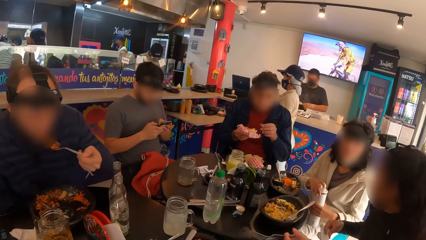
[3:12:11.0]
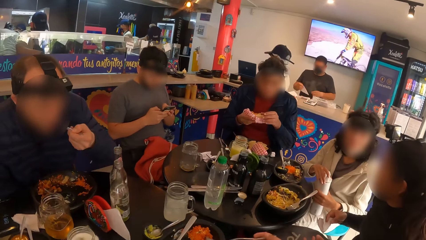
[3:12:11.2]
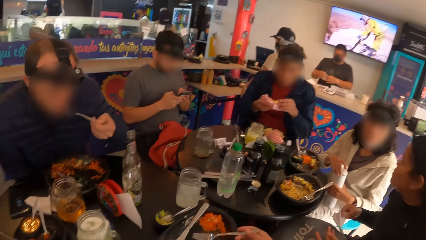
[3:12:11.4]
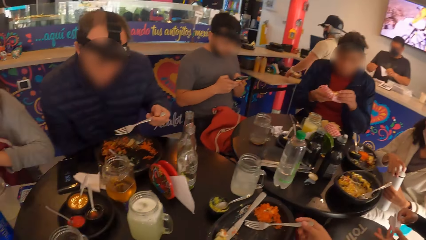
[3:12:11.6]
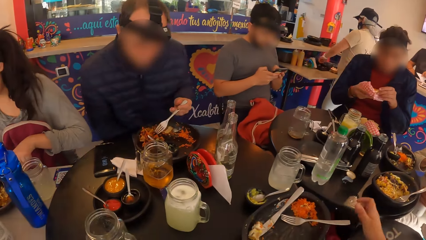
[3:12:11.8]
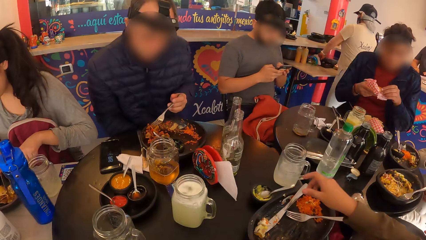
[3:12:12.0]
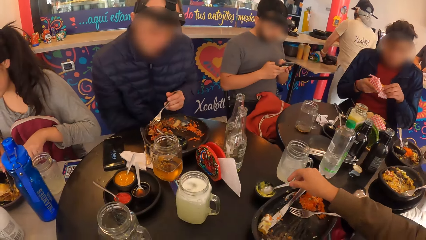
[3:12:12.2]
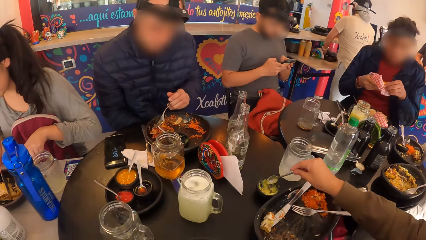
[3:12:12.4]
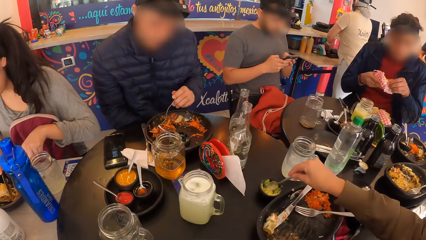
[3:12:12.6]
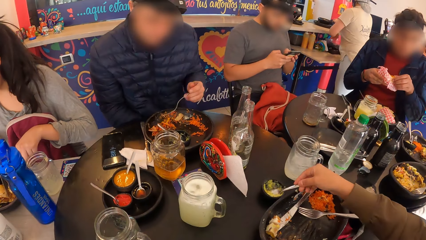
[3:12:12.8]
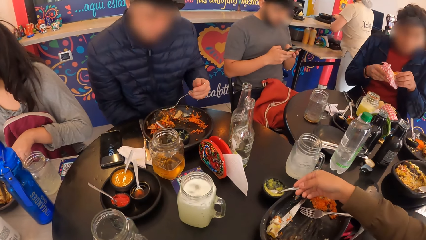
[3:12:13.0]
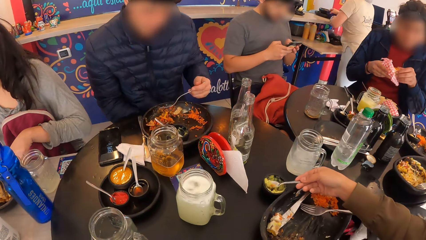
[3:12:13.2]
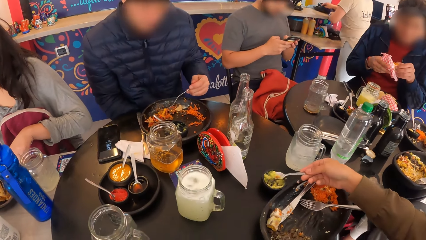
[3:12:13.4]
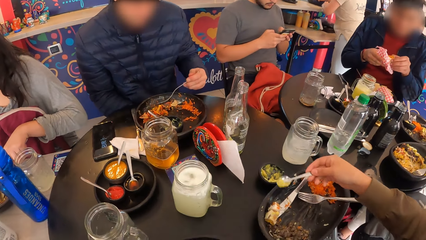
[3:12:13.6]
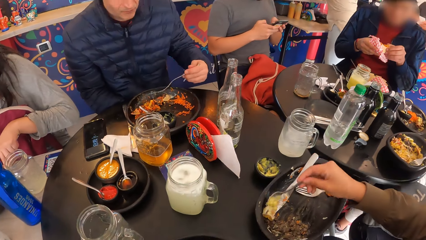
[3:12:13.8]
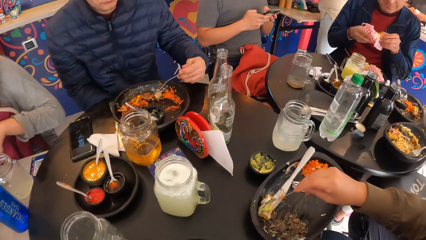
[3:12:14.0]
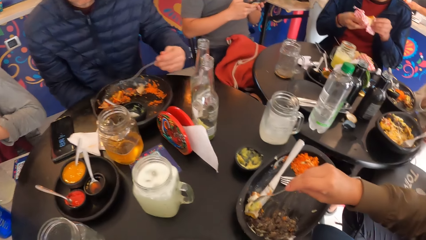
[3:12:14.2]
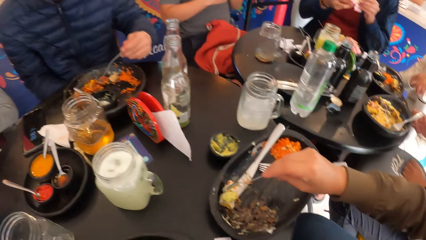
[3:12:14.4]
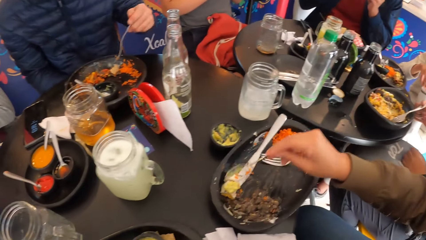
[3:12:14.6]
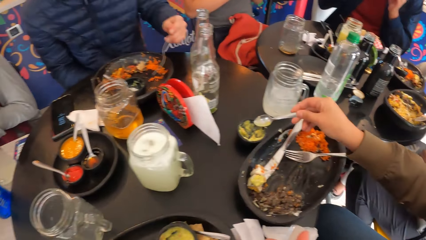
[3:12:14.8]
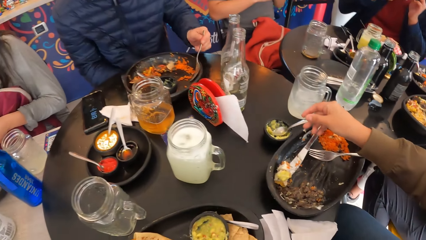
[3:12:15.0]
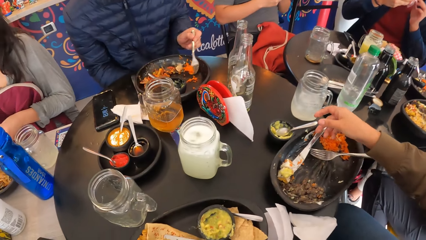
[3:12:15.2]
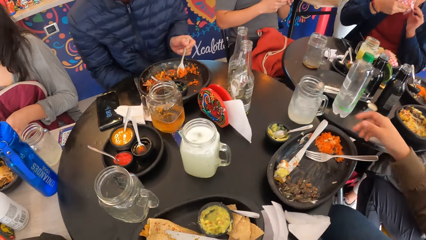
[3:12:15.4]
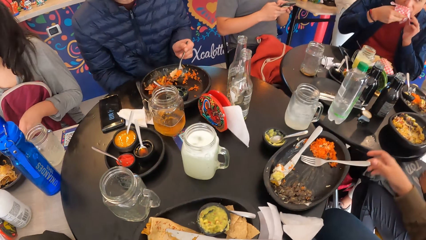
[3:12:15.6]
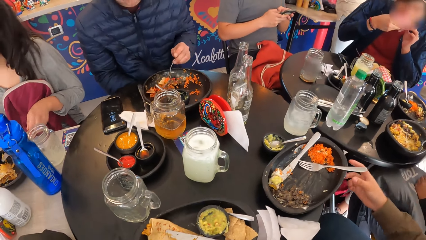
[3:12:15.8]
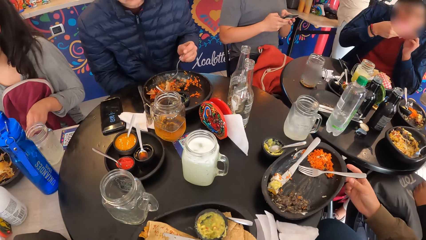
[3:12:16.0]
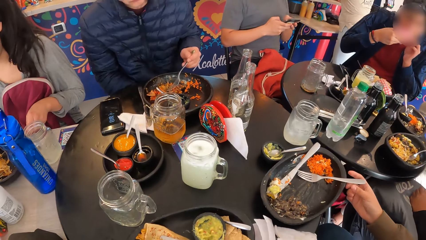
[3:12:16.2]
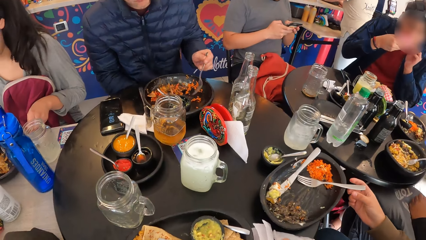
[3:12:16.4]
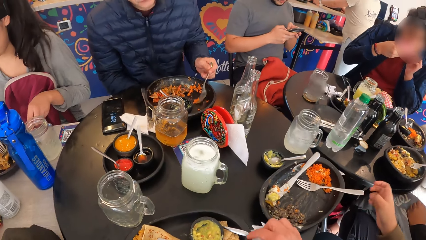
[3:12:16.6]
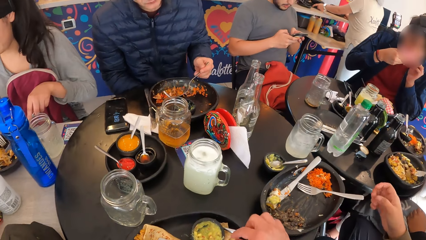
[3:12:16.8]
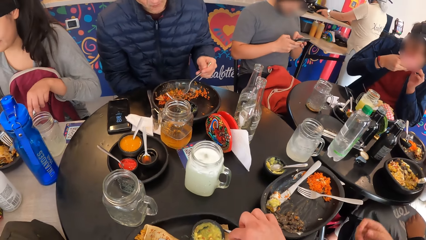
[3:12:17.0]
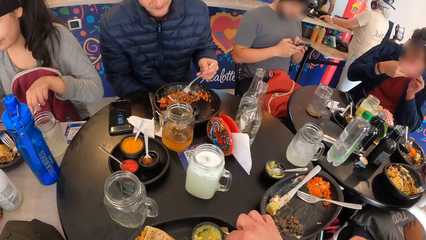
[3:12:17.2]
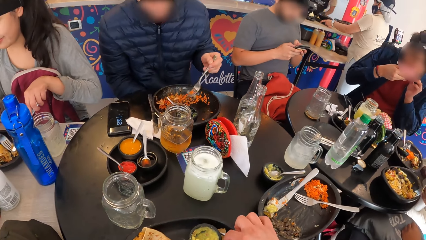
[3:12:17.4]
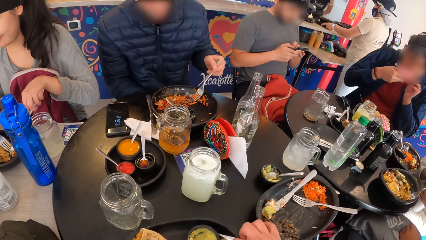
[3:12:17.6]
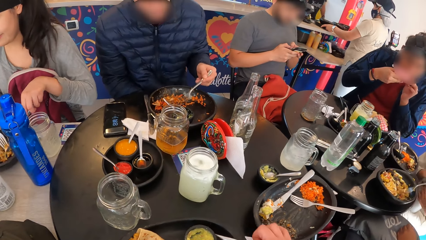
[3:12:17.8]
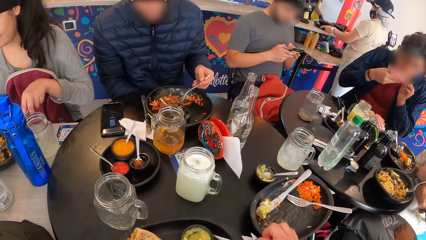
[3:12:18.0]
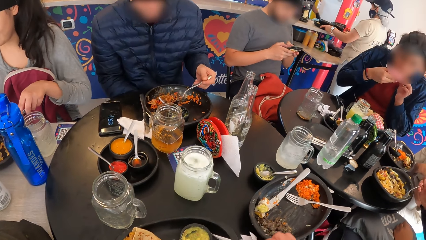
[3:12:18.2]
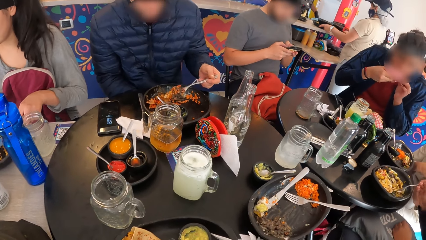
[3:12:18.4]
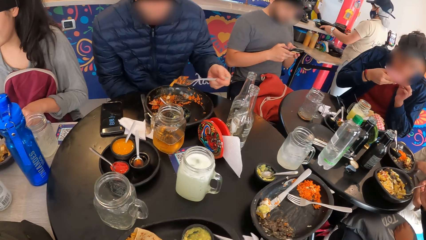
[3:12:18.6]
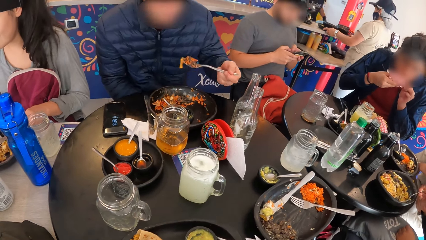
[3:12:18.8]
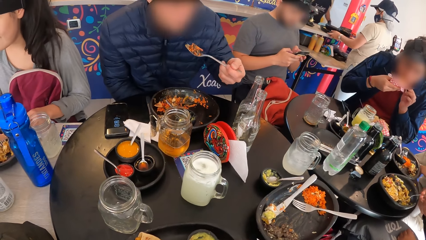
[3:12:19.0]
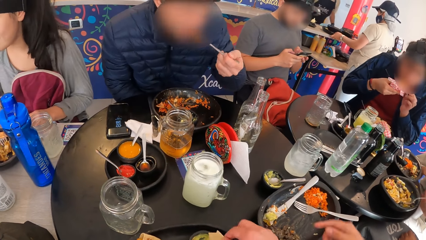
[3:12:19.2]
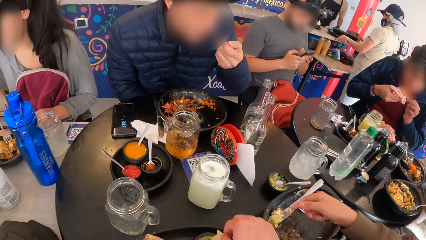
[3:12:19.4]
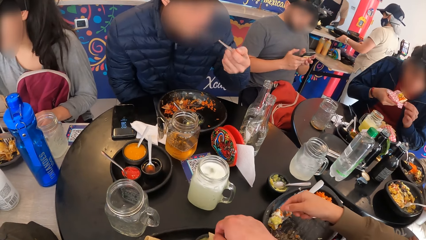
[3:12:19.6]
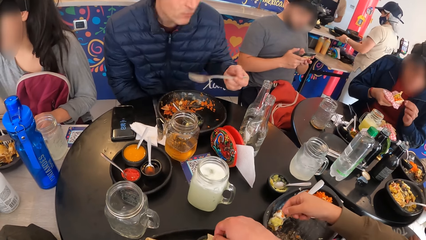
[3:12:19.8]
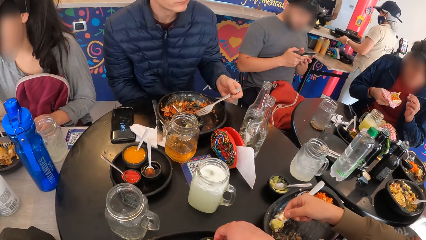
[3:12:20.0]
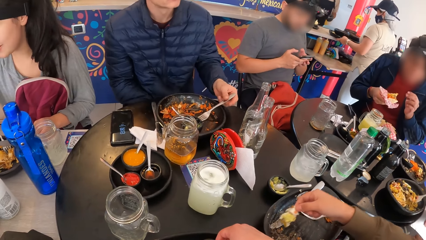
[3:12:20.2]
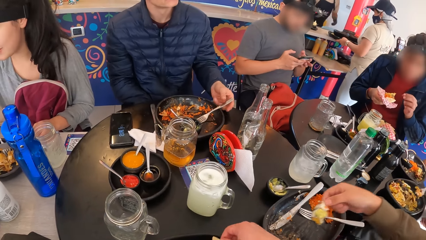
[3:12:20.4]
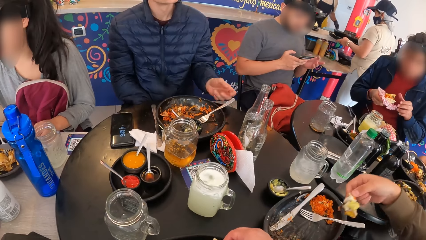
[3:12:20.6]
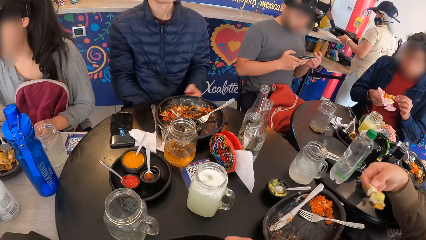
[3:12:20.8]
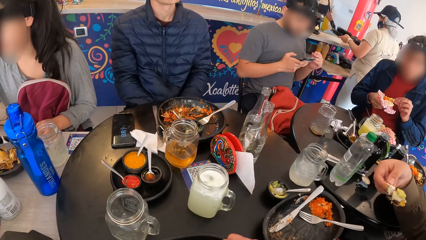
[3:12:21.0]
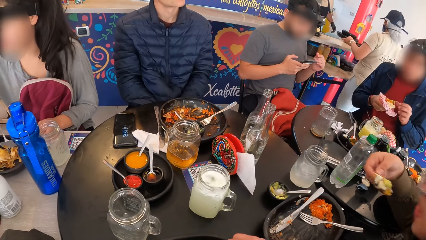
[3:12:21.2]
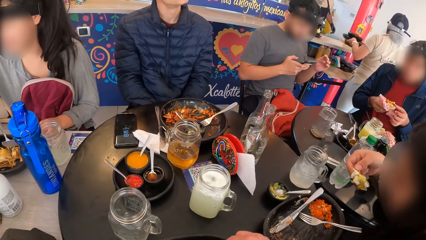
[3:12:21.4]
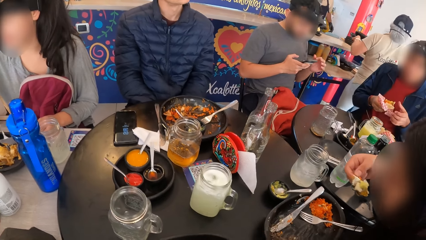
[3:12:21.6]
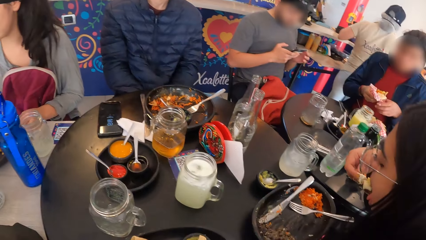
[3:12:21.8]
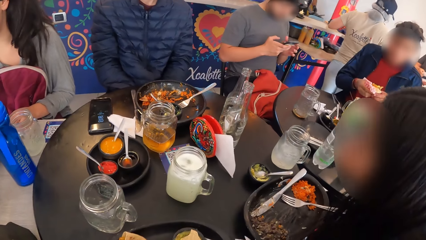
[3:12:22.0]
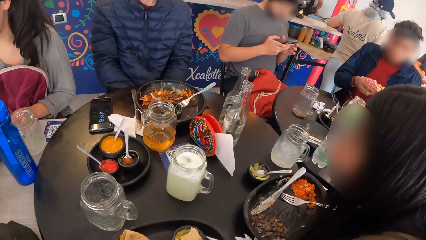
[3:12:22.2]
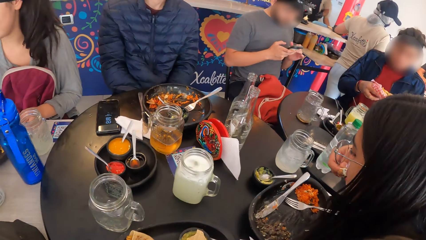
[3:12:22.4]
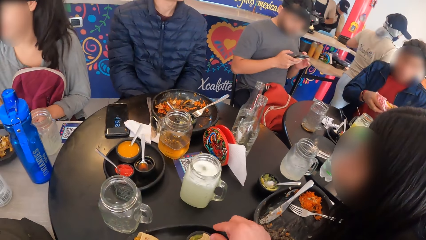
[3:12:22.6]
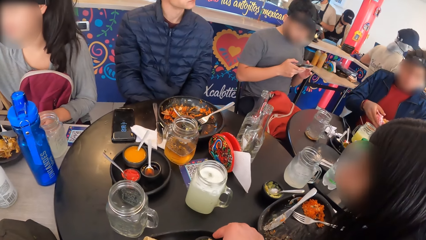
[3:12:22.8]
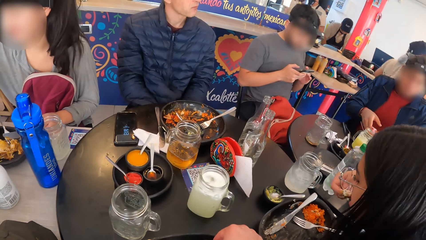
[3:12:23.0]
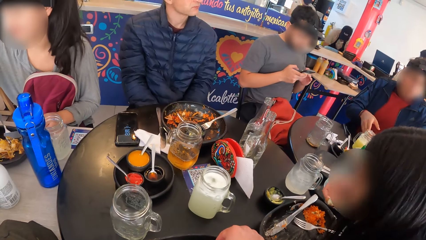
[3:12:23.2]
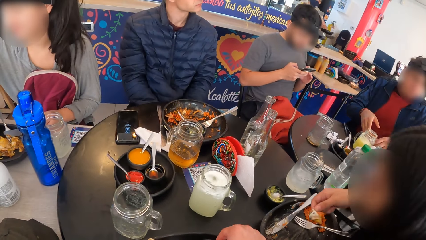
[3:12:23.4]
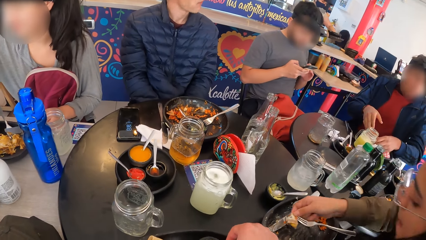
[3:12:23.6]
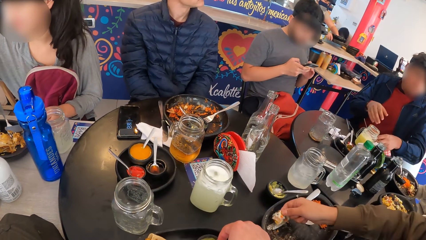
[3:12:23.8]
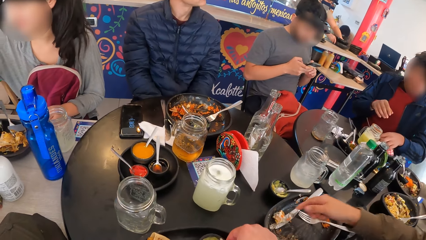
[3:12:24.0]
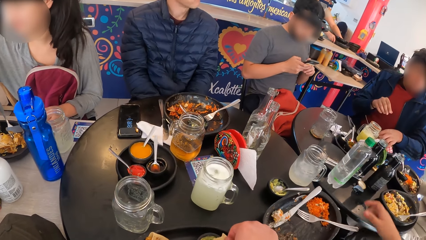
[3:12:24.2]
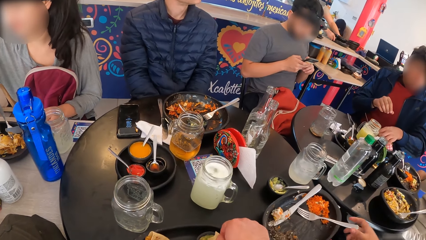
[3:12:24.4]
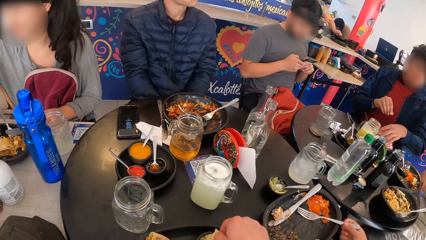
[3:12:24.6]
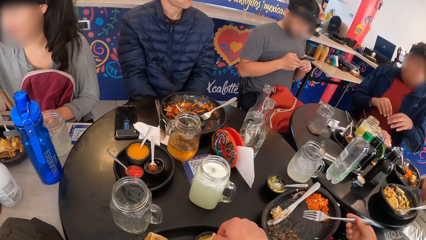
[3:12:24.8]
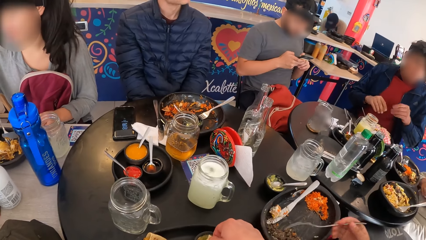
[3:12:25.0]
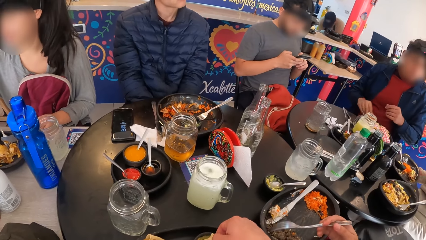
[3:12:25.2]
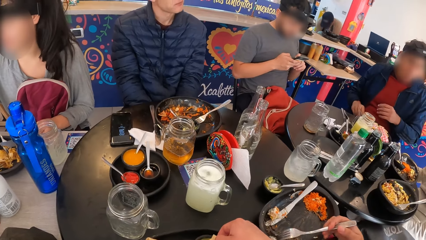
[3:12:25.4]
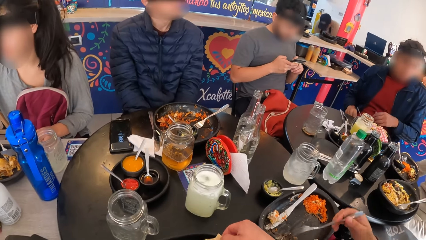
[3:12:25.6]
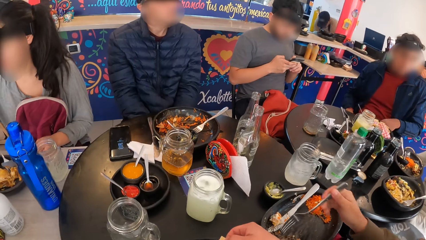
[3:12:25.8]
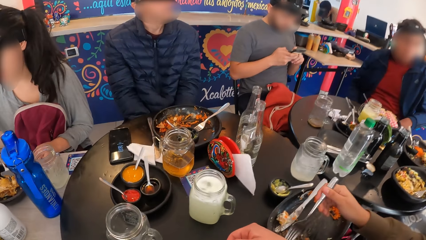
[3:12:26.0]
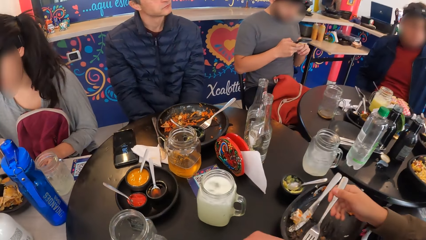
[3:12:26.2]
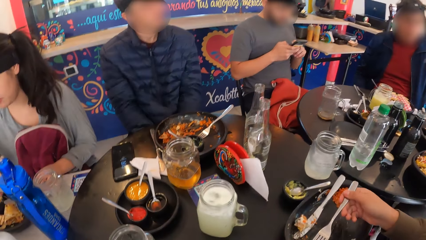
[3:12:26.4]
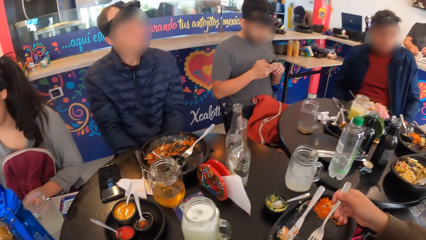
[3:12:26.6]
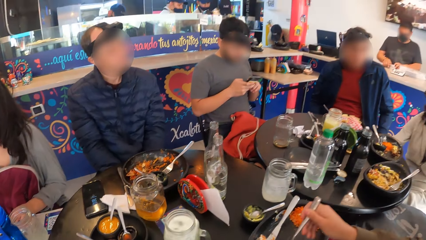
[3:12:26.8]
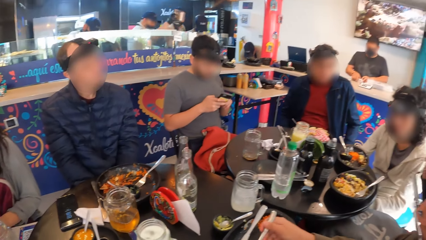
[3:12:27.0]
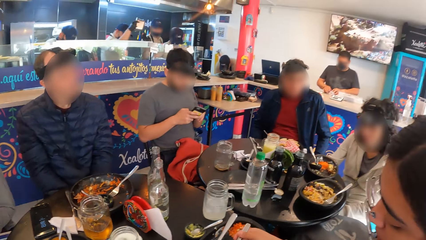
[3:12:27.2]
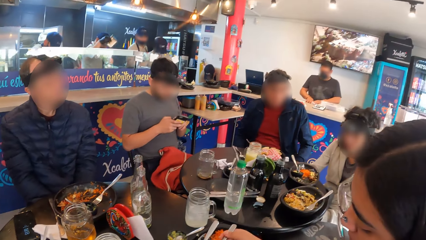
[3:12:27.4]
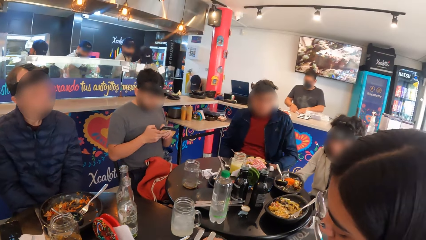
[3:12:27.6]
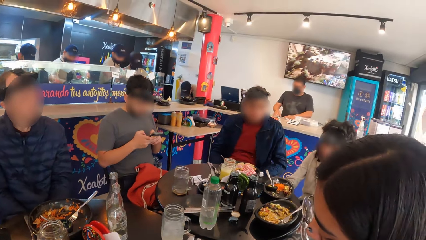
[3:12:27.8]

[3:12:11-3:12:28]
A man eats the rice in the fork with his left hand. A woman holds a serviette in her right hand. Another man holds the tacos with both hands. Another woman puts sauce from the sauce bowl into the chicken with the spoon in her right hand. The first man moves the rice in the plate with the fork in his left hand. The second woman drops the spoon into the sauce bowl with her right hand. The second man eats the tacos with both hands. The camera wearer dips food in something. The first man eats the rice in the fork with his left hand. The second woman eats the chicken with her right hand. The second man adjusts the tacos in his right hand with his left hand. The camera wearer eats the food. The second man drops the tacos on the plate with both hands. The camera wearer dips the food in something. The second woman takes the minced meat from the plate with the fork in her right hand. The camera wearer eats the food.
